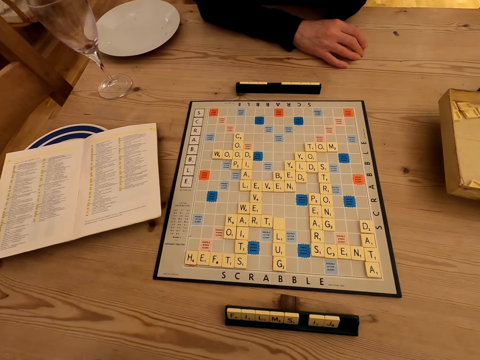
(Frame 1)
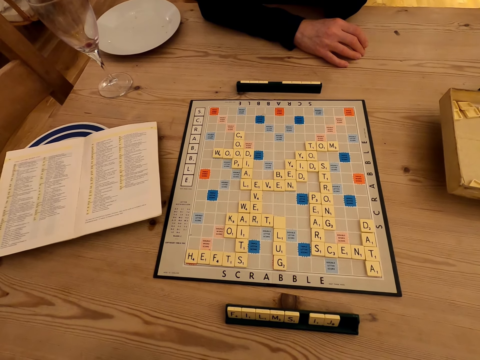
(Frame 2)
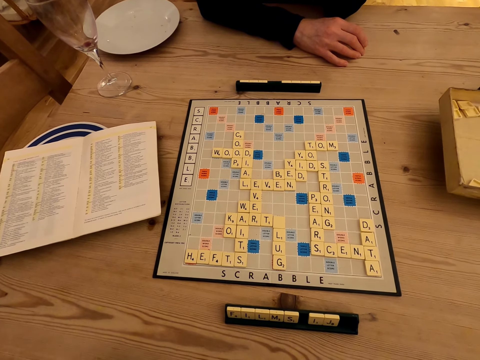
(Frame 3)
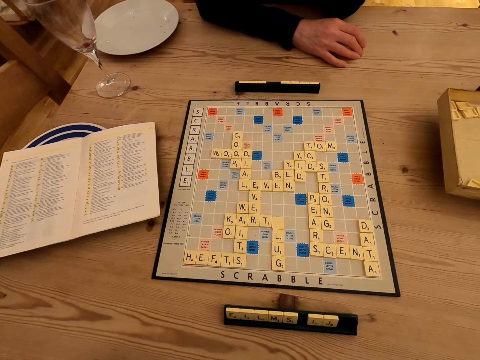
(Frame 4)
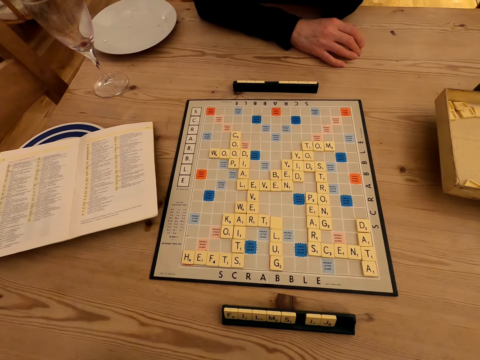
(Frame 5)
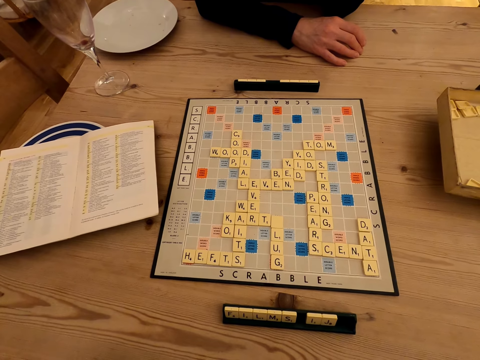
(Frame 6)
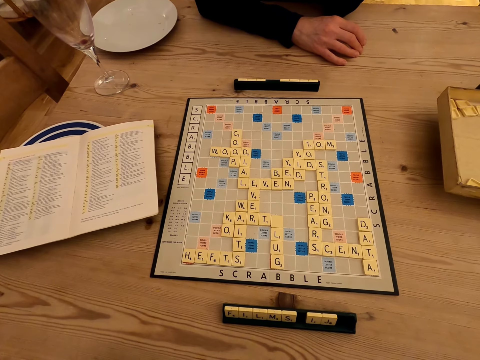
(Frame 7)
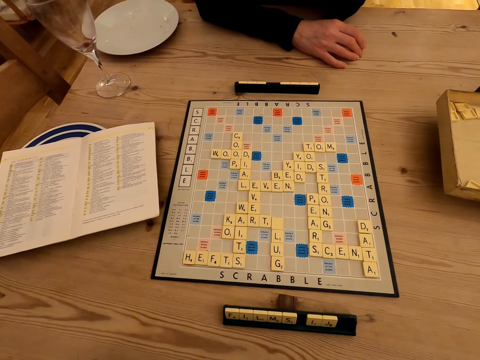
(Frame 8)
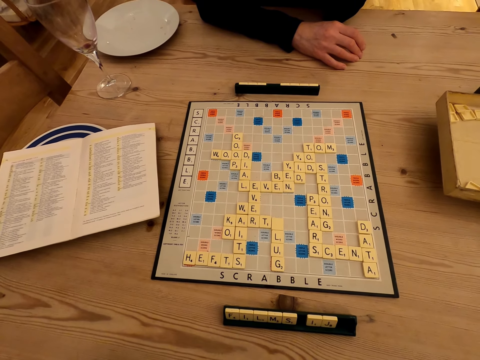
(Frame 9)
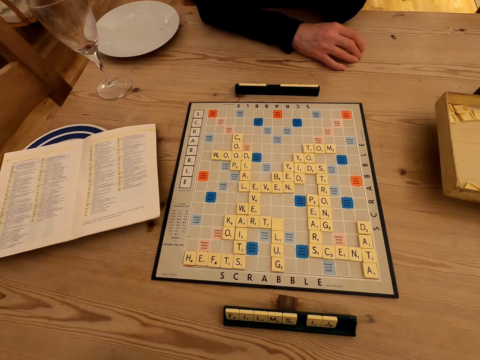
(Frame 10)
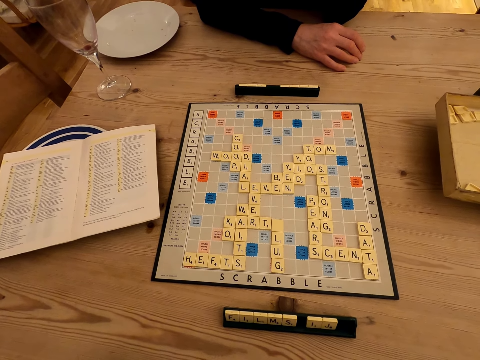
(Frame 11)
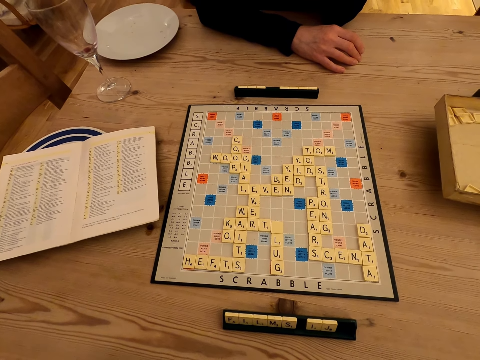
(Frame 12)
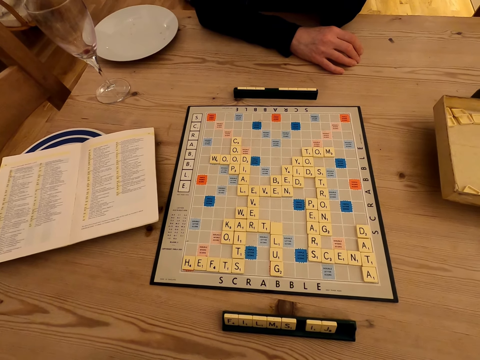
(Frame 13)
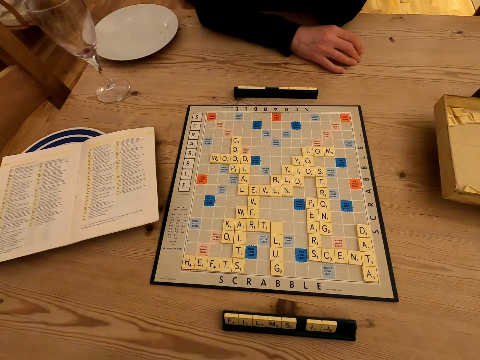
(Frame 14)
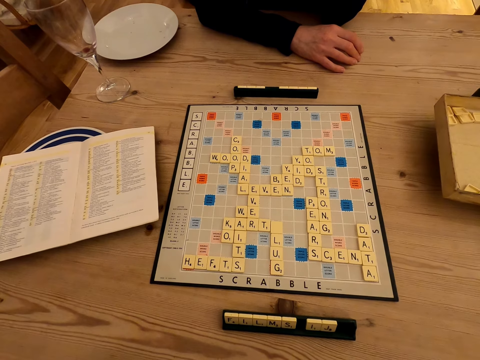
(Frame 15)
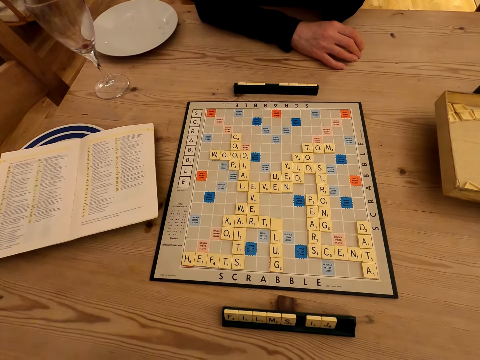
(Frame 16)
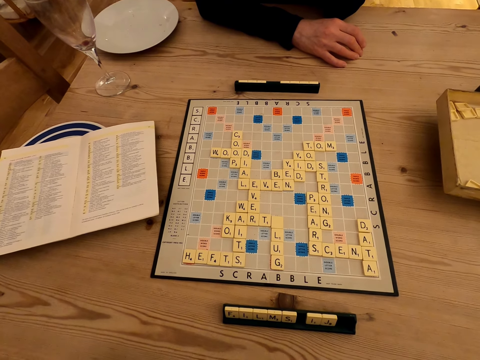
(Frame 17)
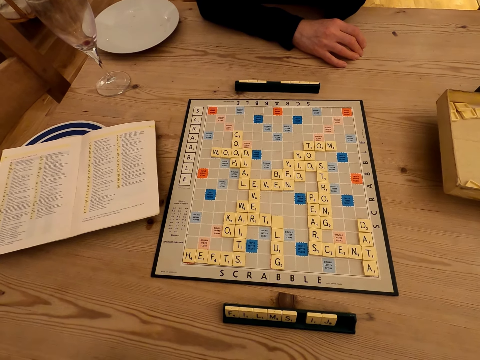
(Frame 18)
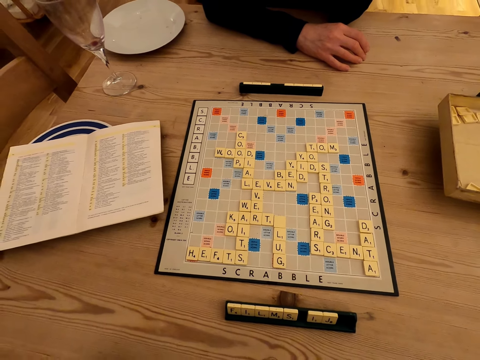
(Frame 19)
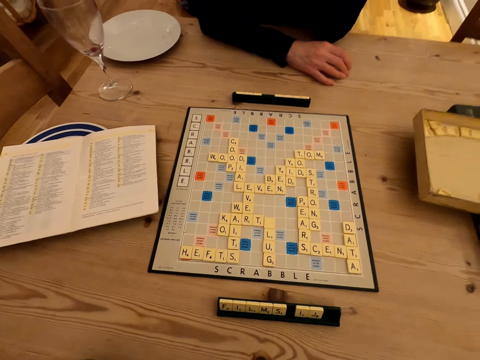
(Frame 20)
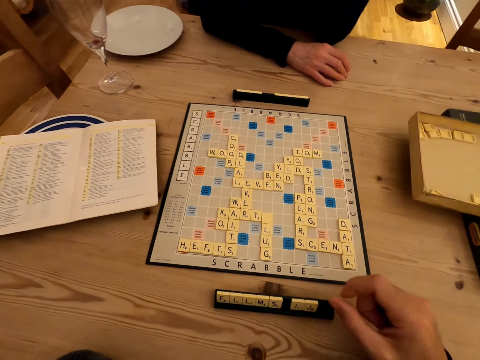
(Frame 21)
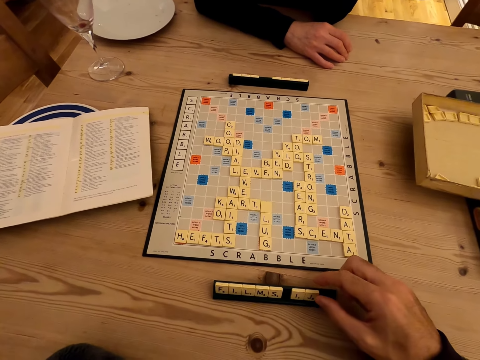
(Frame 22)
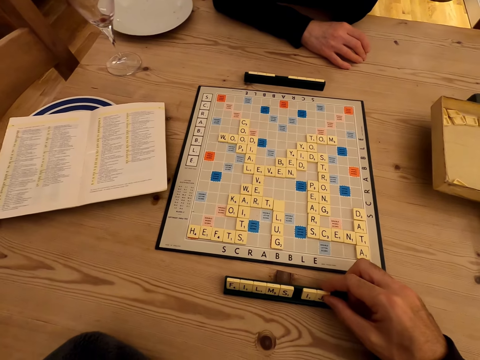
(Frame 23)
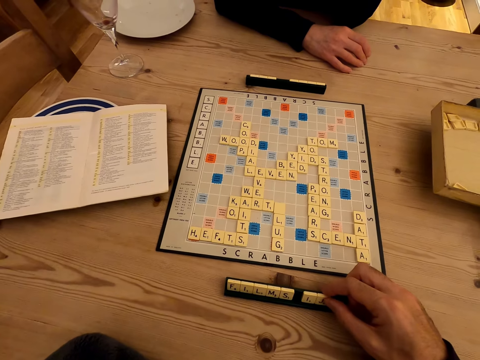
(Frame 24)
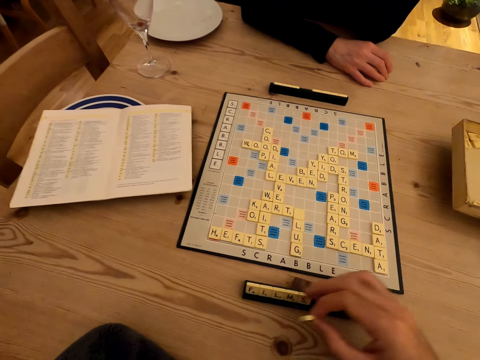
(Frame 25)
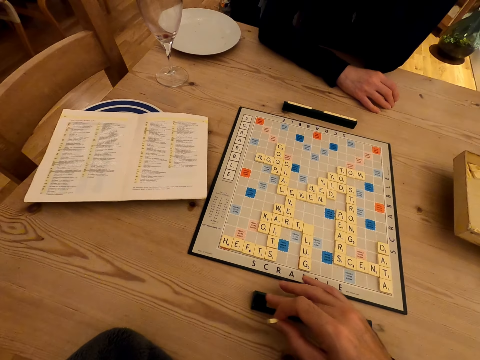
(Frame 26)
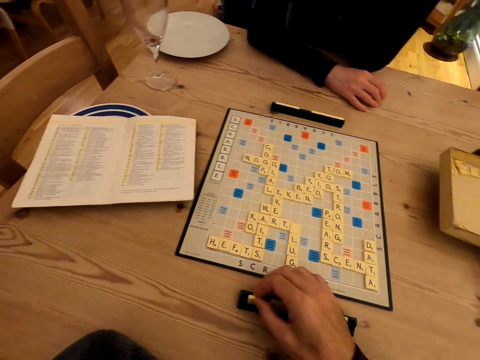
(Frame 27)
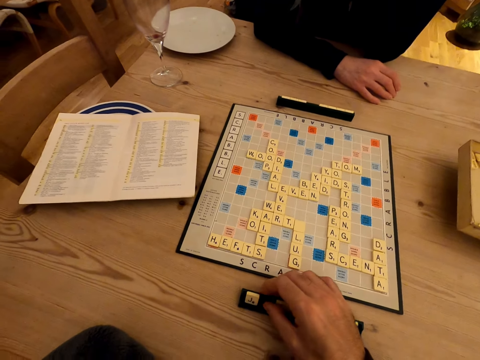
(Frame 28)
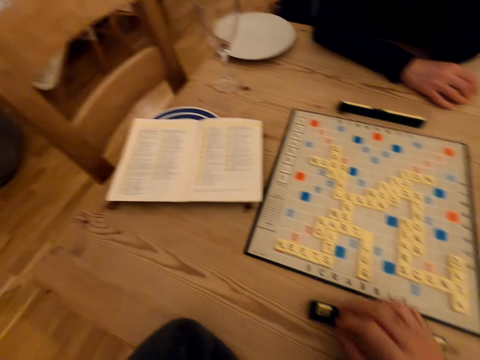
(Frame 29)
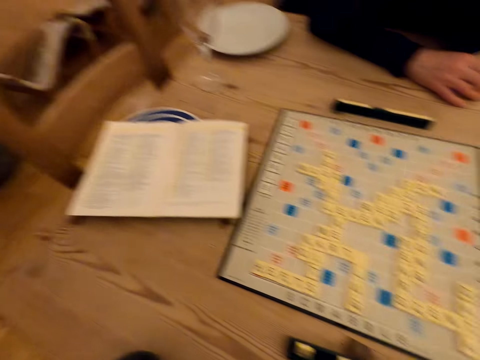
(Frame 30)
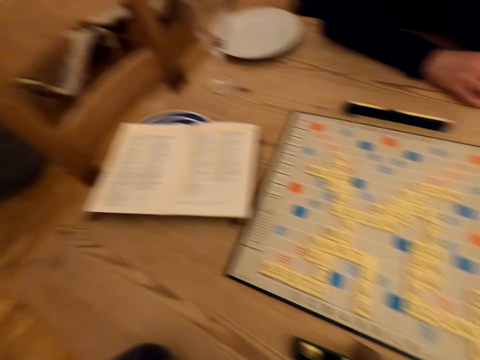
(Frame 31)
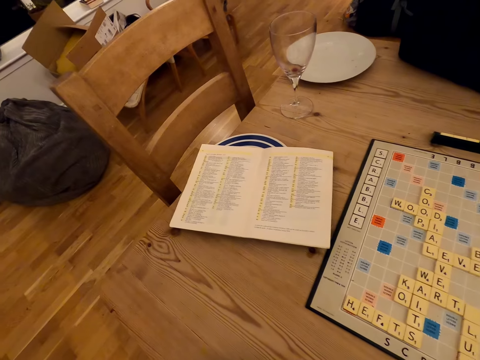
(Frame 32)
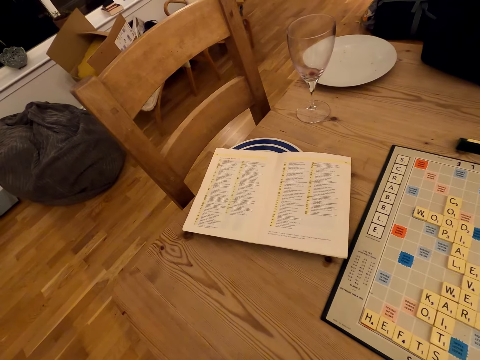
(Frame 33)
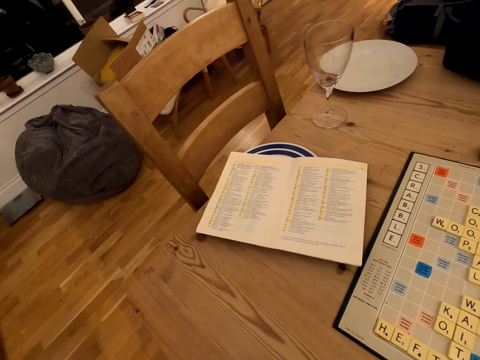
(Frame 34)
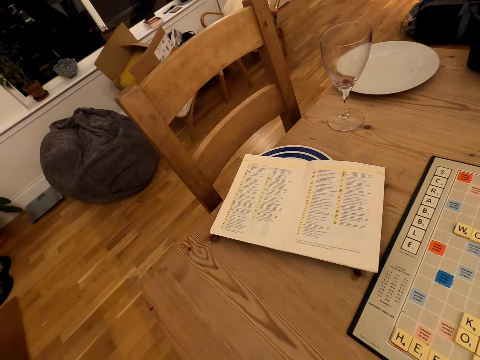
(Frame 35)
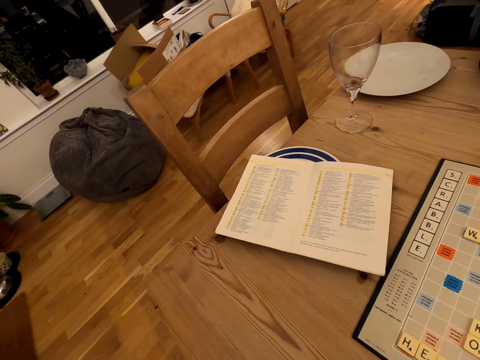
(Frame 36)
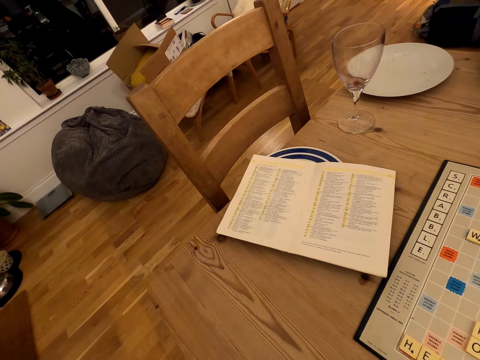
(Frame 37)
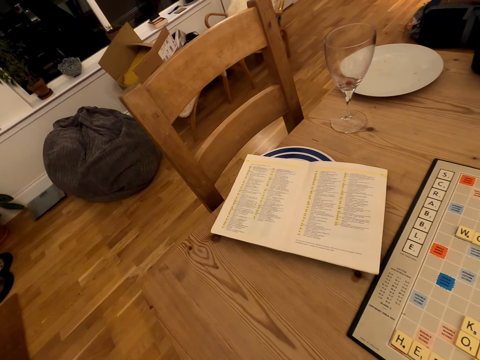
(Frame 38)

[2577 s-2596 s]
The camera wearer moves buttons. They play the Carcassonne puzzle. They look to the side.

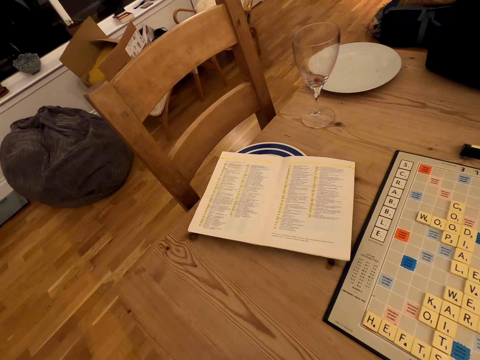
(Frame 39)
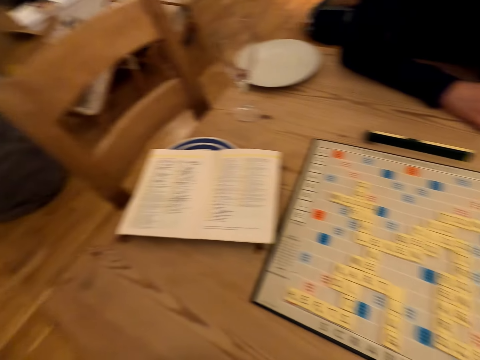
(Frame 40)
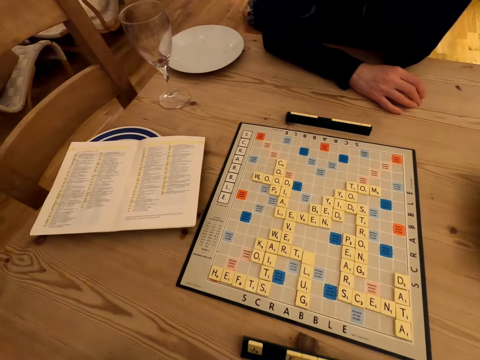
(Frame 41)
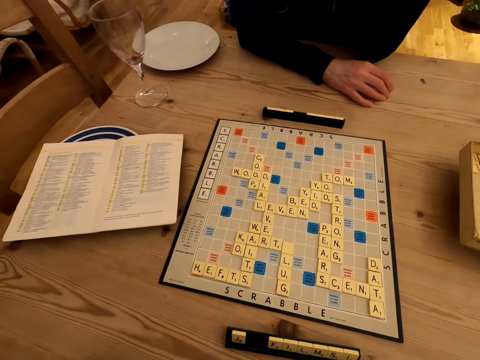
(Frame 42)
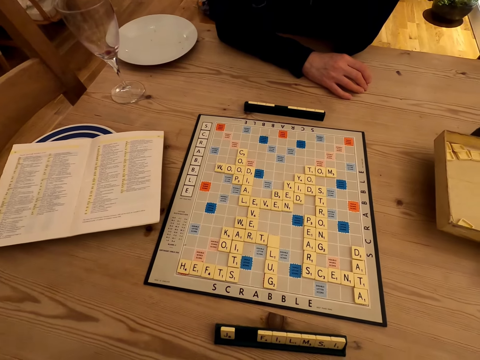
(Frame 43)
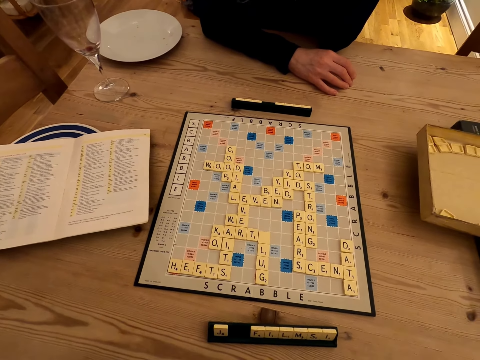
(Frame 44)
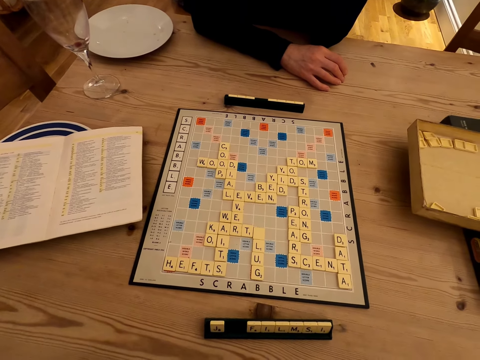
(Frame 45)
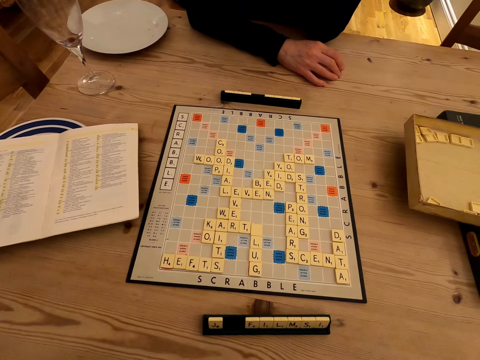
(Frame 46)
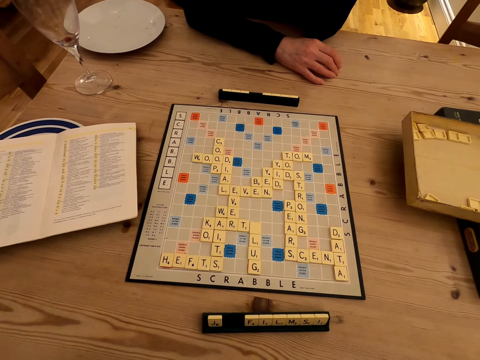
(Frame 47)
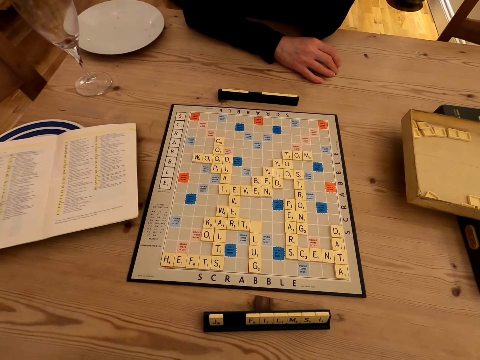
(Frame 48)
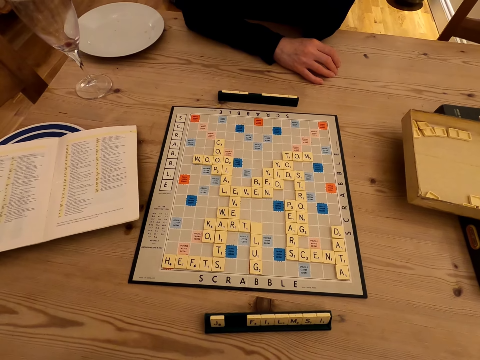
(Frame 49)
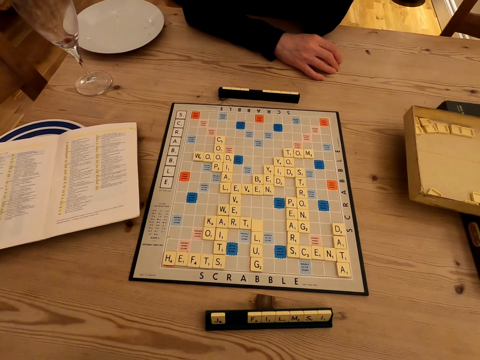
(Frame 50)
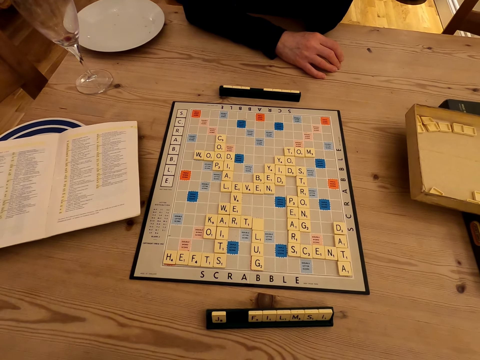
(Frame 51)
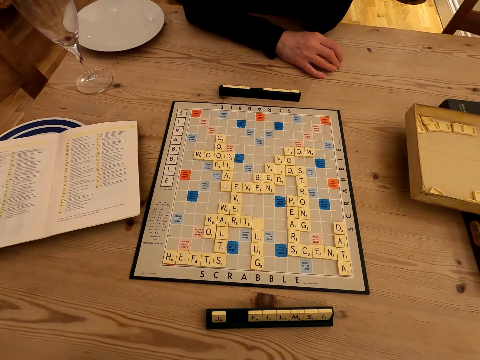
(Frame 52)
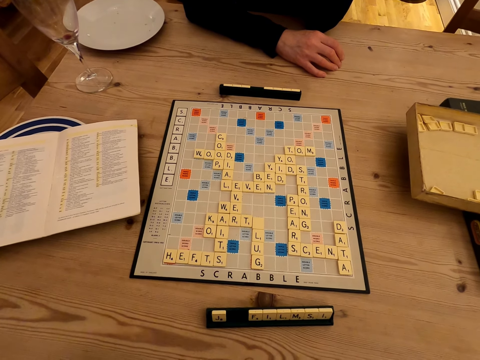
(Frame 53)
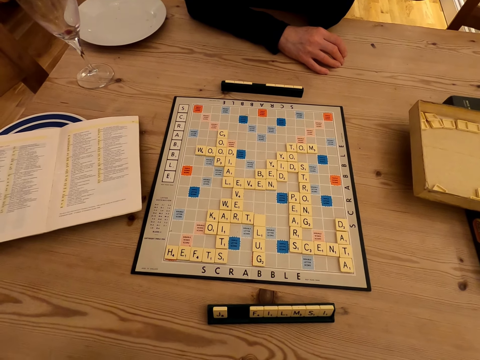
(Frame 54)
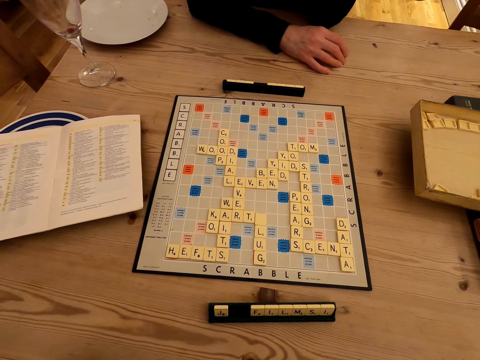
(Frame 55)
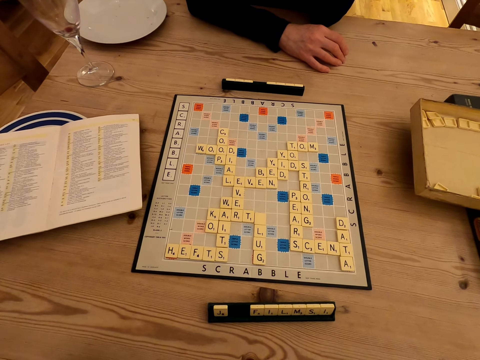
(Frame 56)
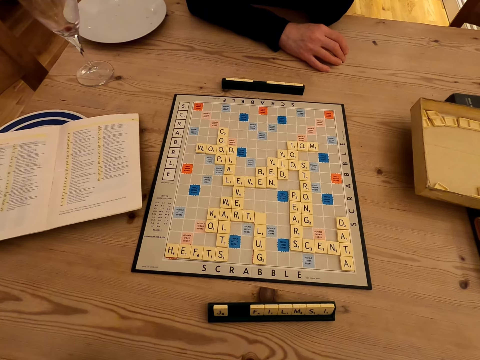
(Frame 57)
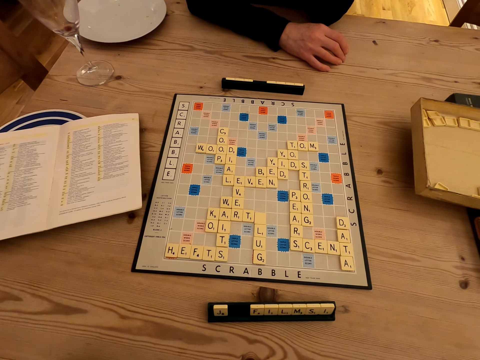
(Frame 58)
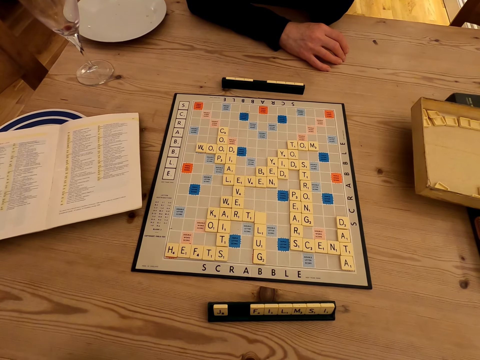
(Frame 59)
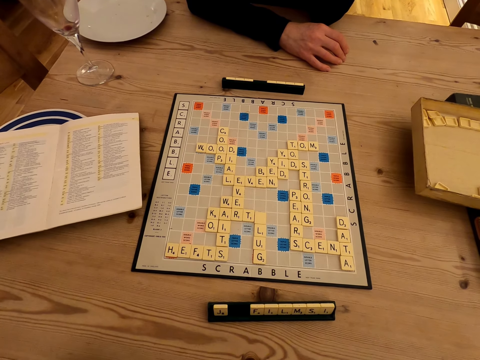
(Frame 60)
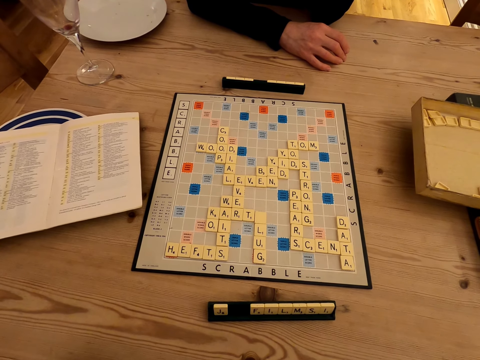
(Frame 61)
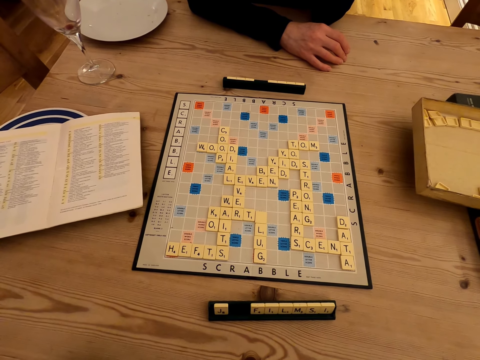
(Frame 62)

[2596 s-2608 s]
The camera wearer looks at the board.
